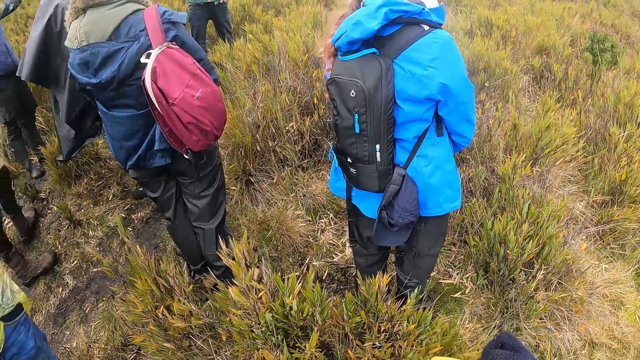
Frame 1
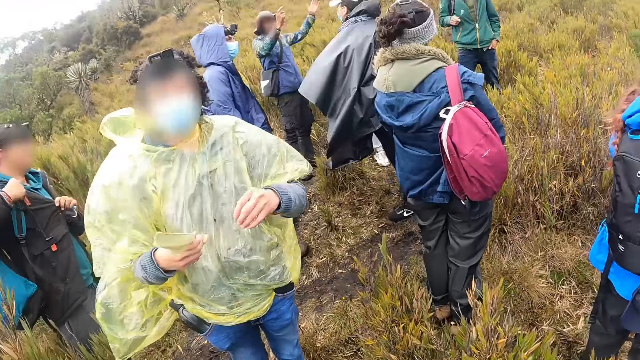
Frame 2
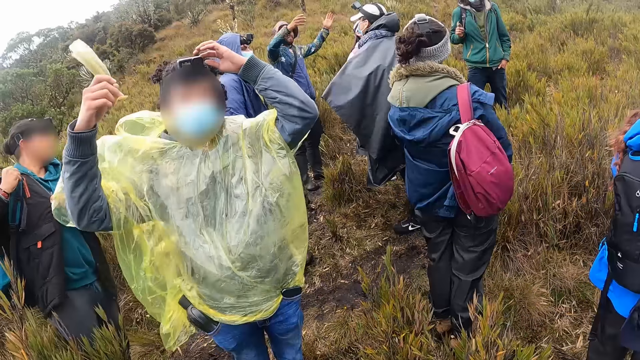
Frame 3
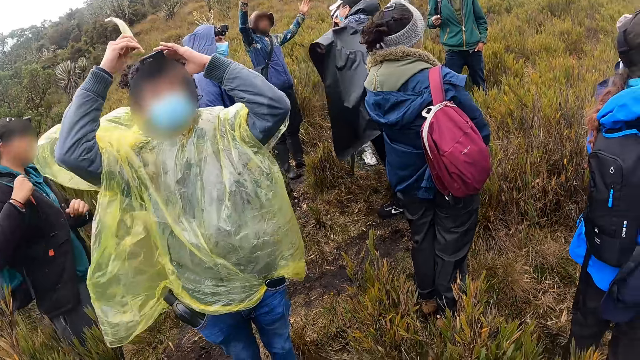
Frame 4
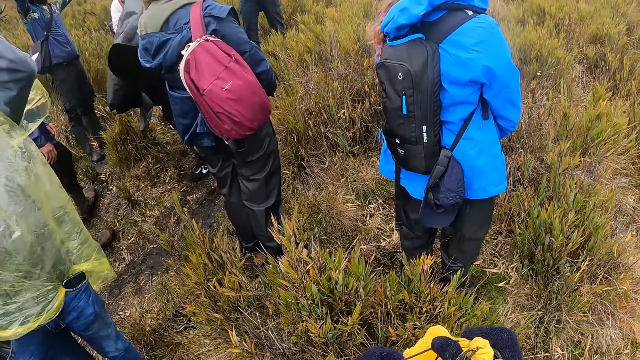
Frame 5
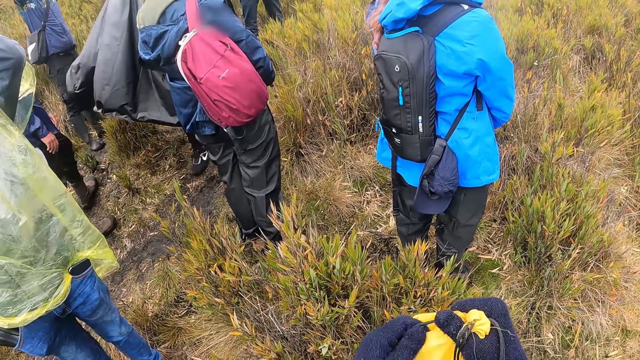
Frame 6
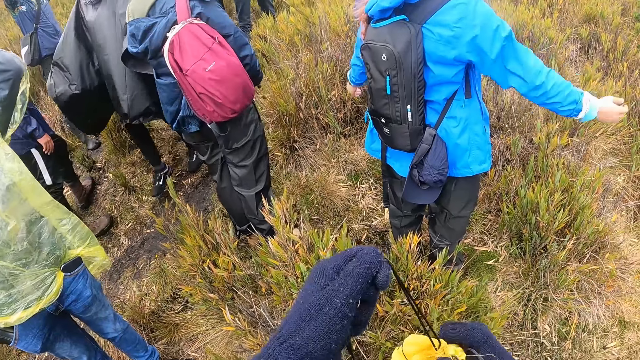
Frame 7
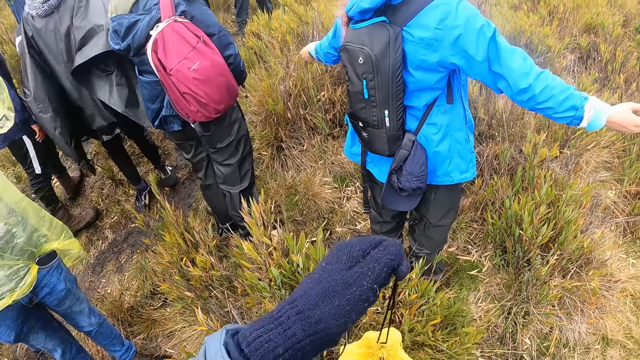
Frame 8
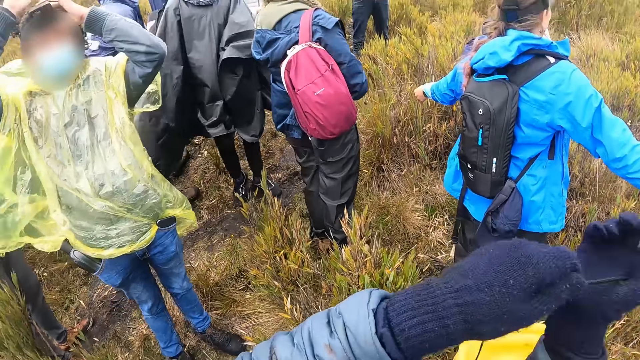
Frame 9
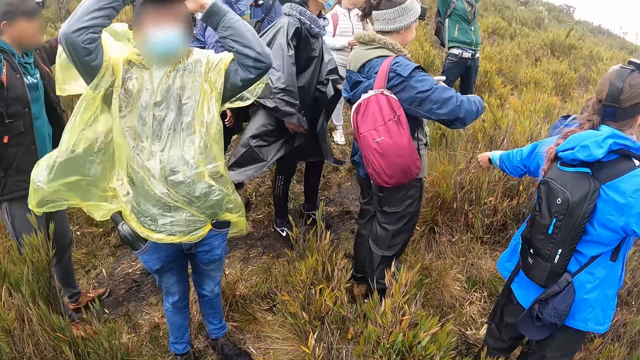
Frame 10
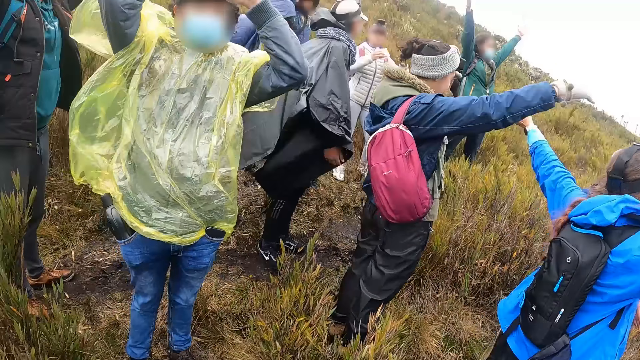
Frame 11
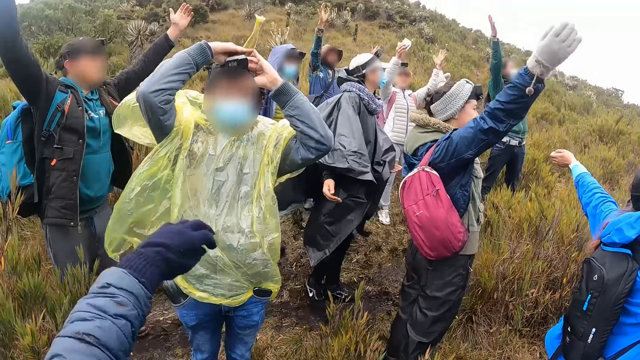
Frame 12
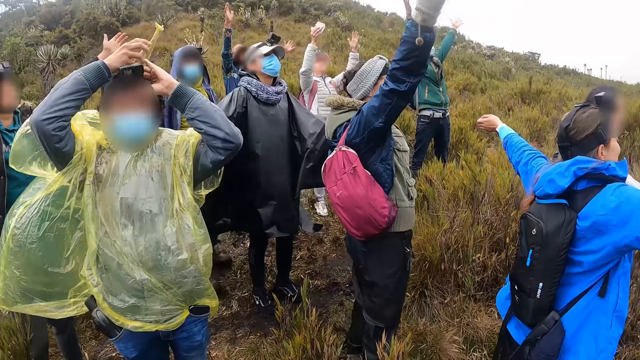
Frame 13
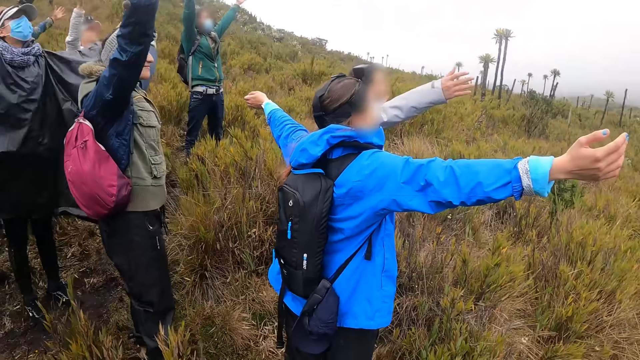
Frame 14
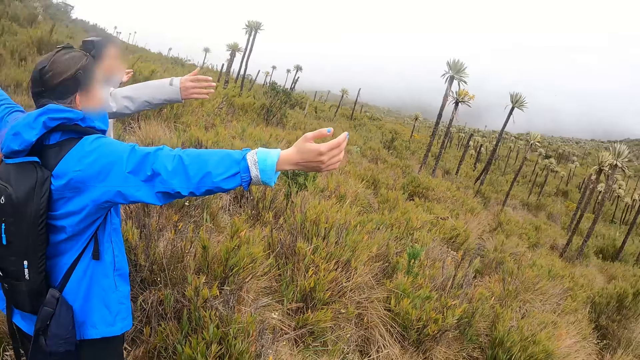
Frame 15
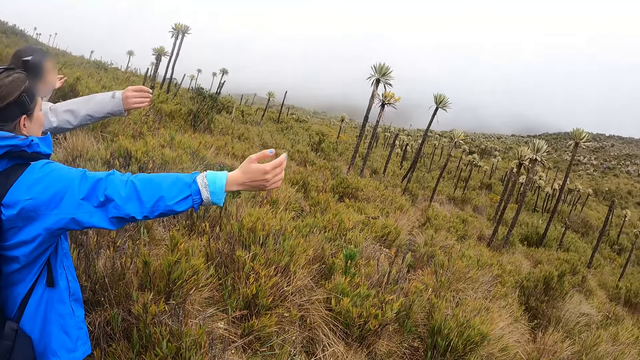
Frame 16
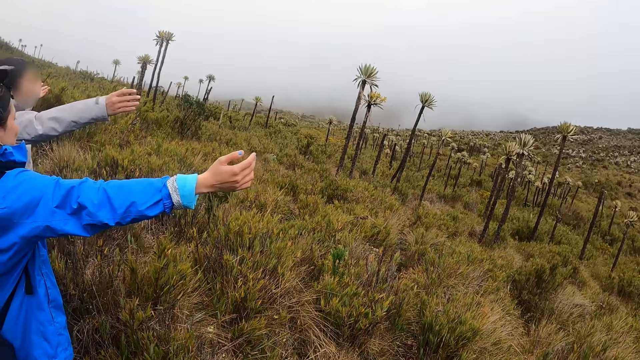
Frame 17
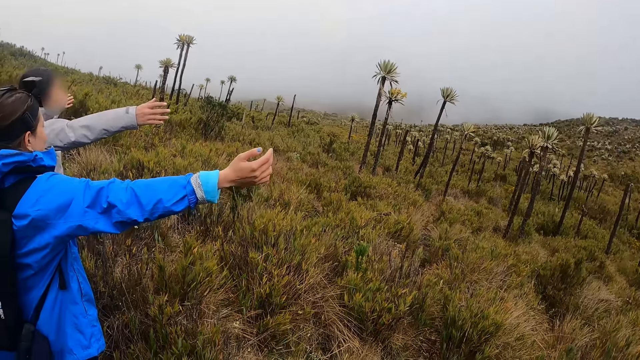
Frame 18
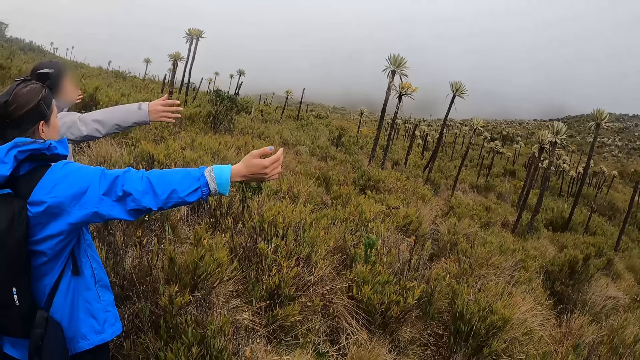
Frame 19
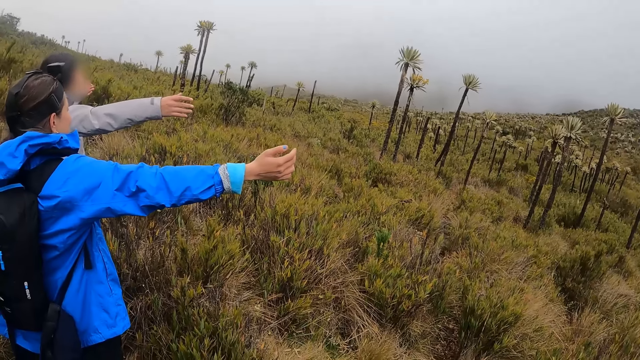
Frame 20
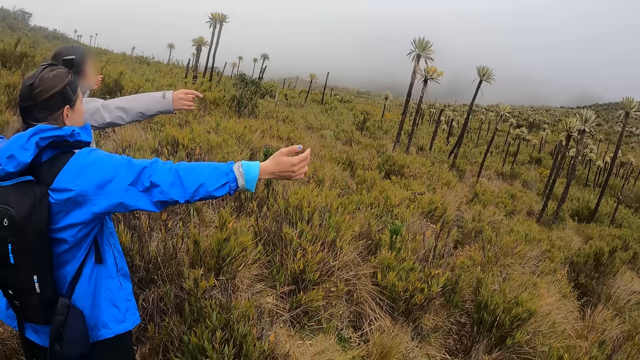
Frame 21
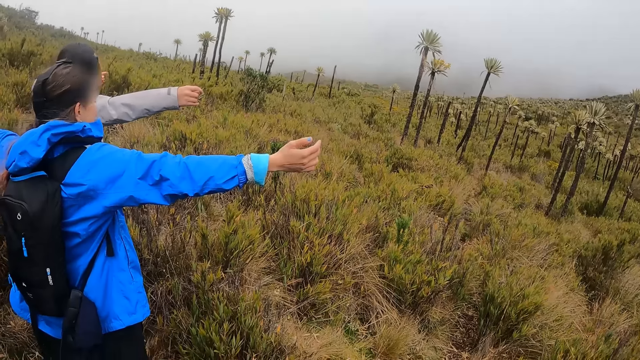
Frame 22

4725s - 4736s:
The camera wearer holds the bag with both gloved hands. She holds the bag in her left gloved hand. She holds the bag in her right gloved hand. She raises her left gloved hand.

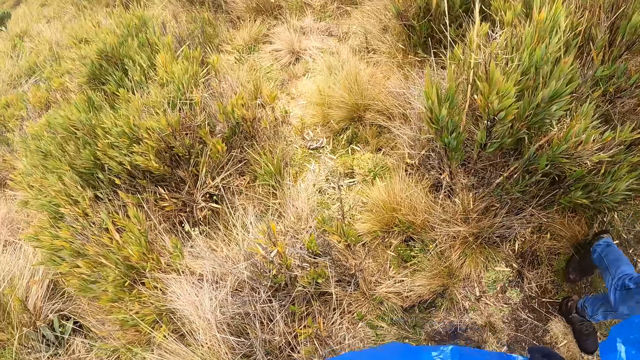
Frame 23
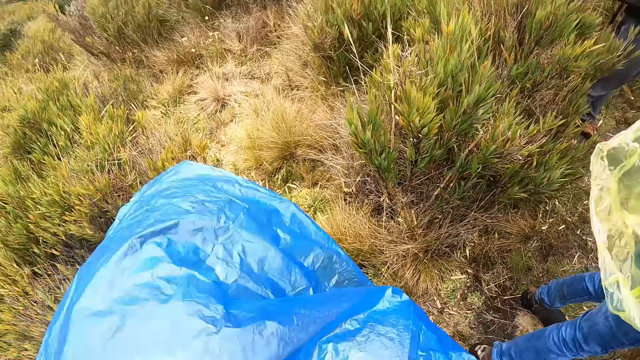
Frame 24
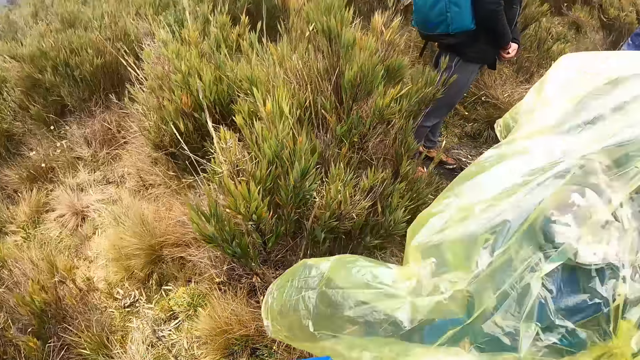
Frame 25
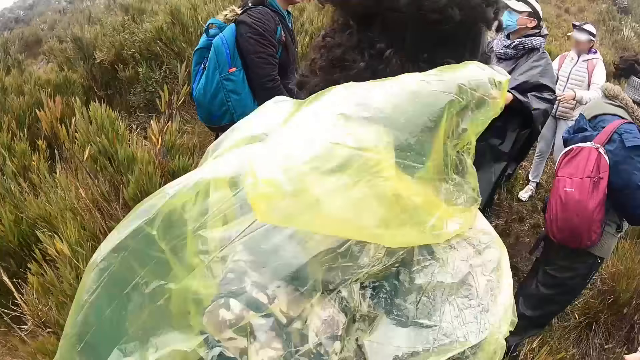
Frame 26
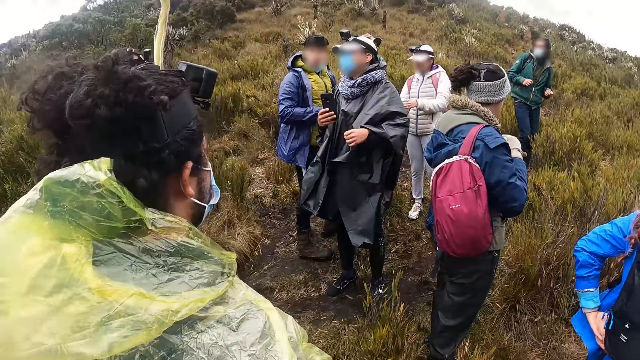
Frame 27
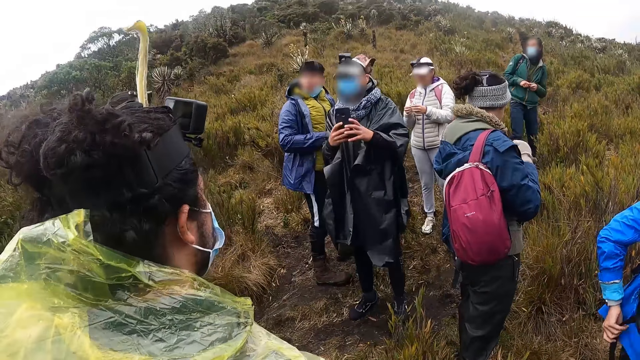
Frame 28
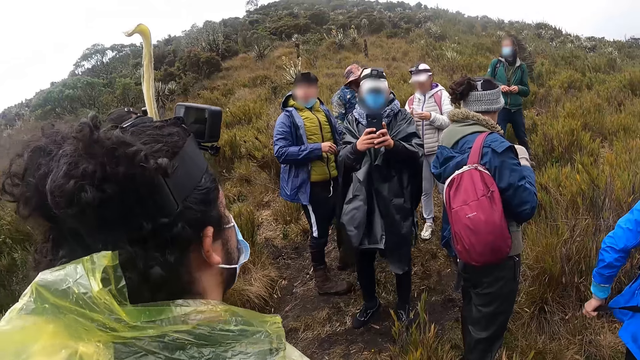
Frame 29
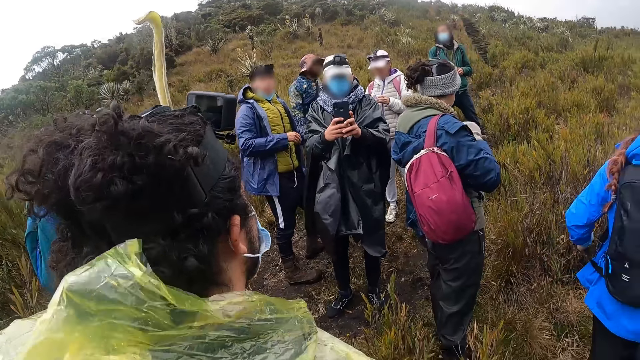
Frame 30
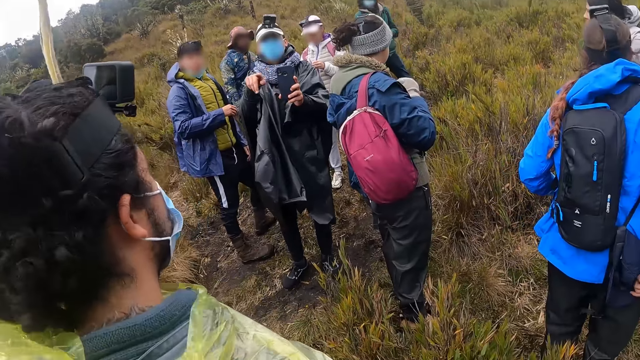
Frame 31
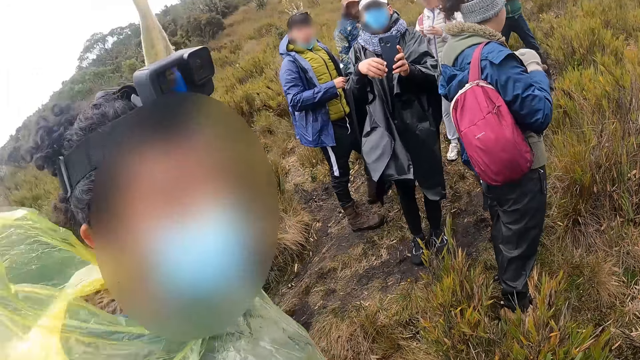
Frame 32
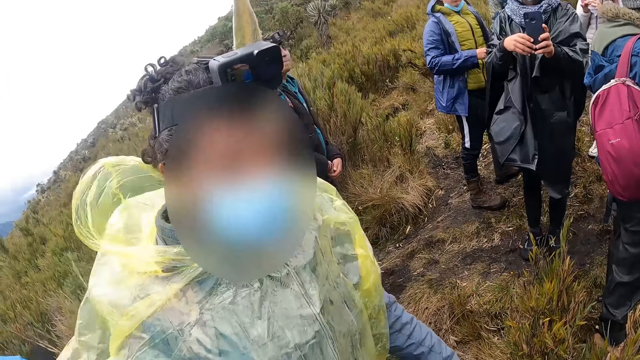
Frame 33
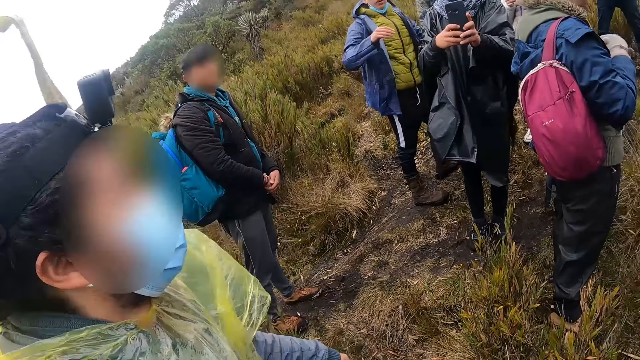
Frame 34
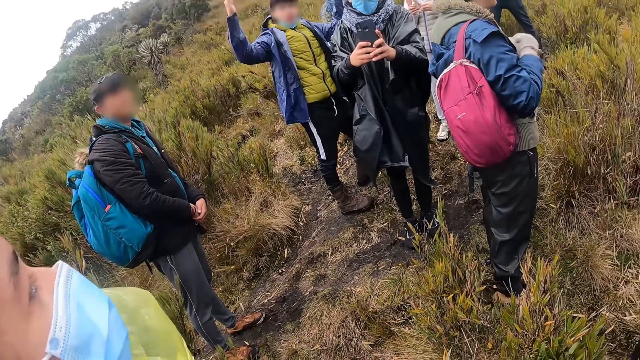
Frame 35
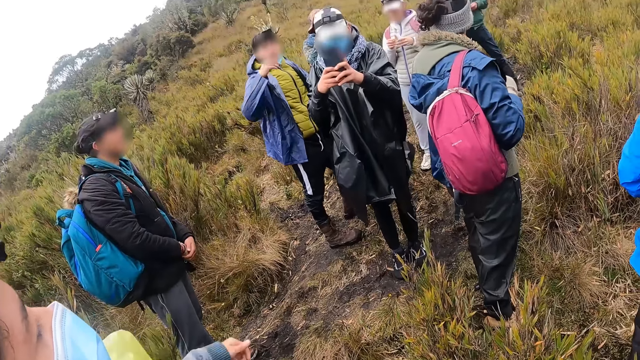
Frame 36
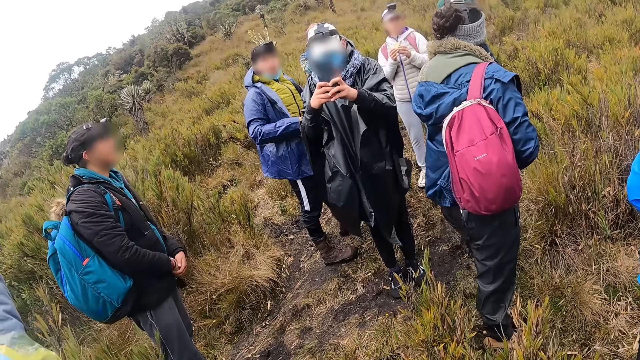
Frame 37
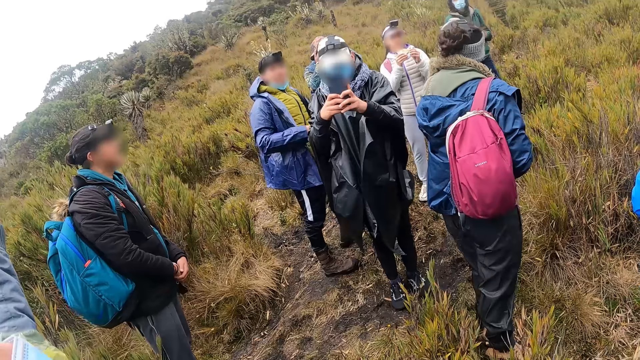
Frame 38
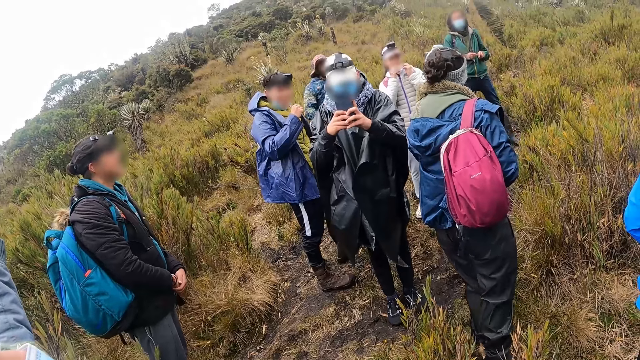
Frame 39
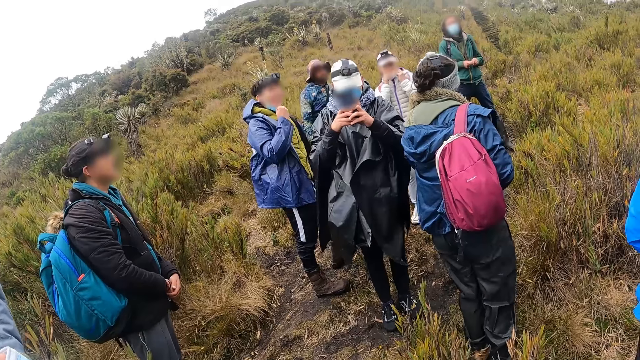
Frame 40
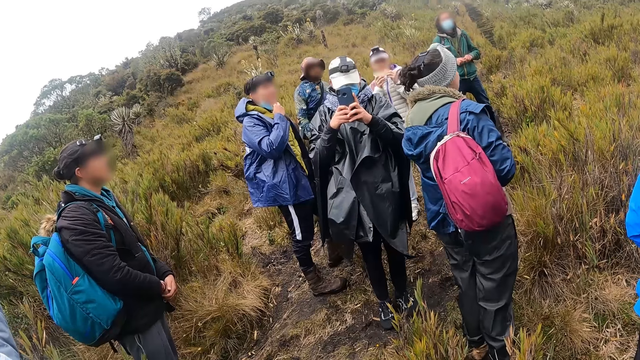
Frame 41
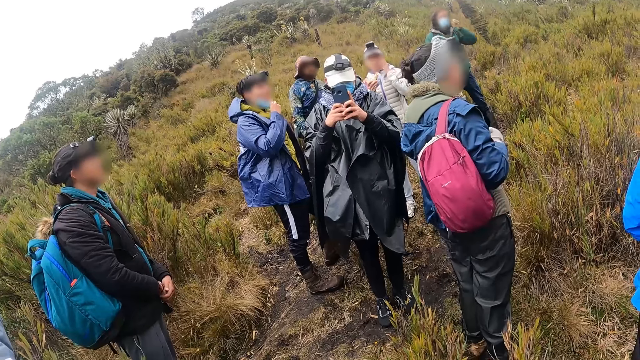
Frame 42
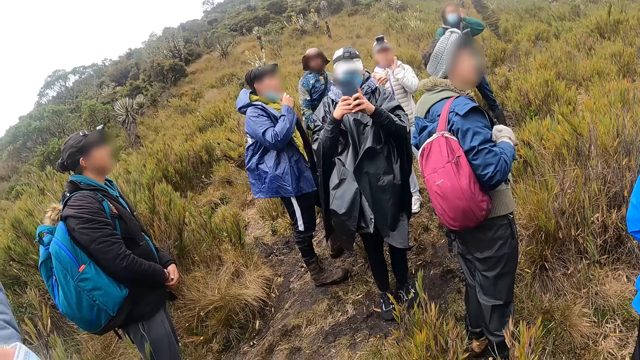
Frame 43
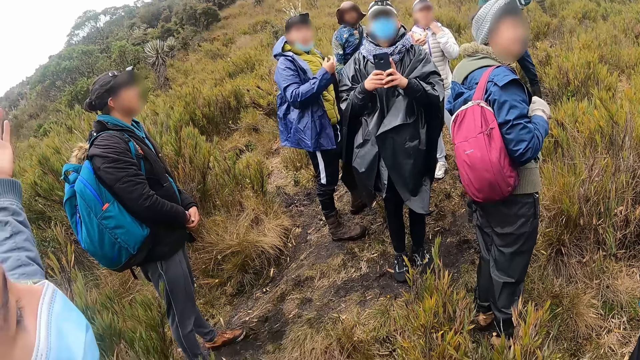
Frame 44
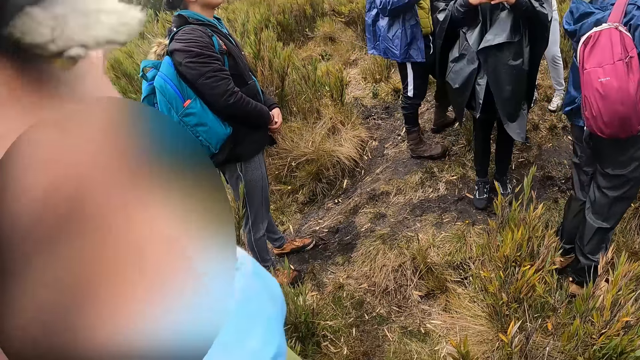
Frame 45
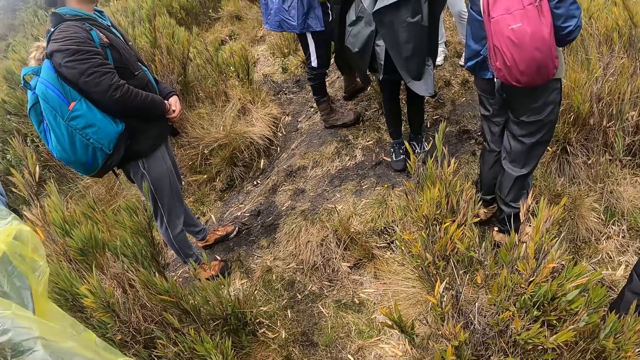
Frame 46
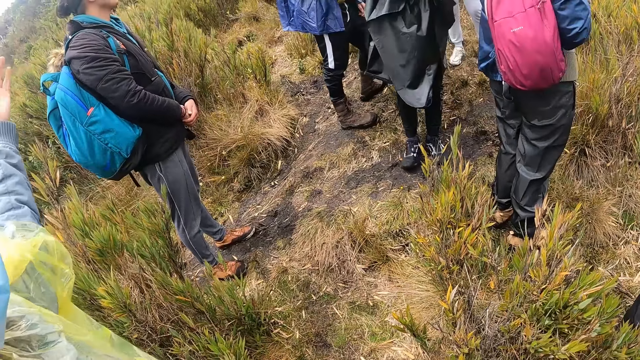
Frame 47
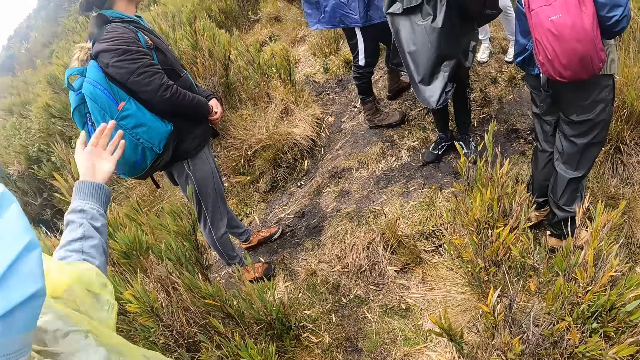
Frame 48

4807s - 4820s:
A man operates a phone with both hands. The man interacts with the camera wearer and another man. The other man interacts with the camera wearer.
